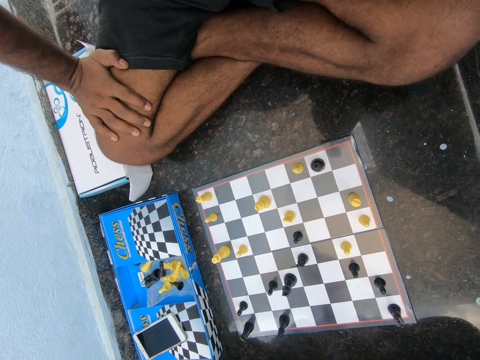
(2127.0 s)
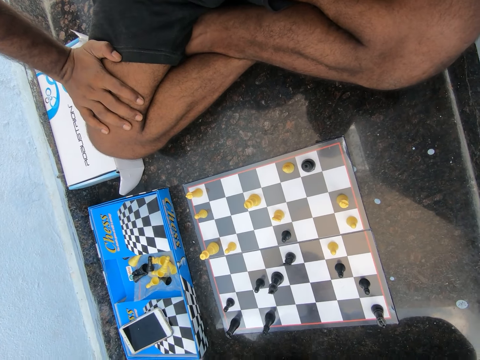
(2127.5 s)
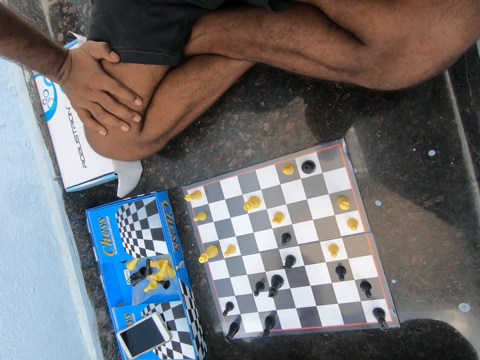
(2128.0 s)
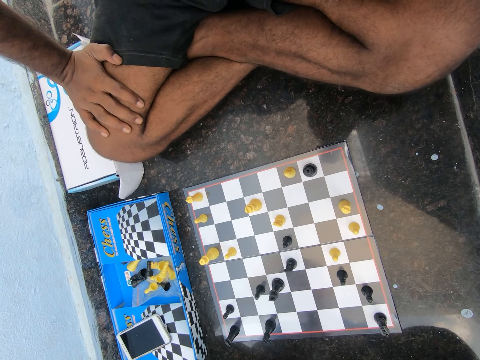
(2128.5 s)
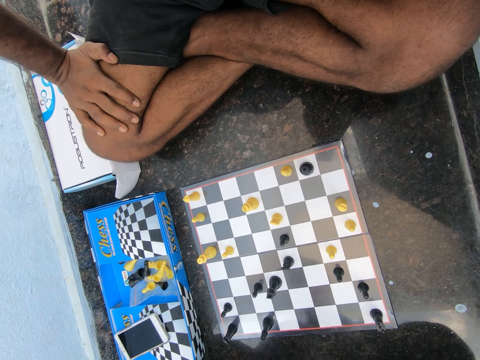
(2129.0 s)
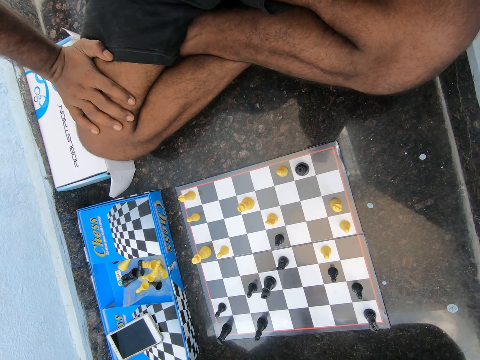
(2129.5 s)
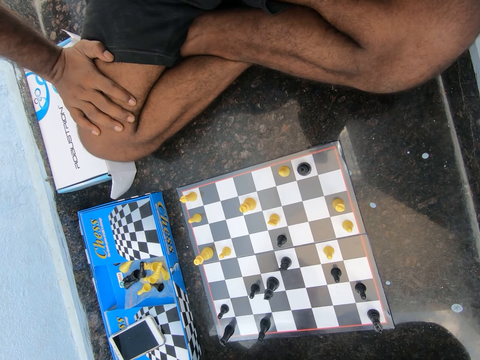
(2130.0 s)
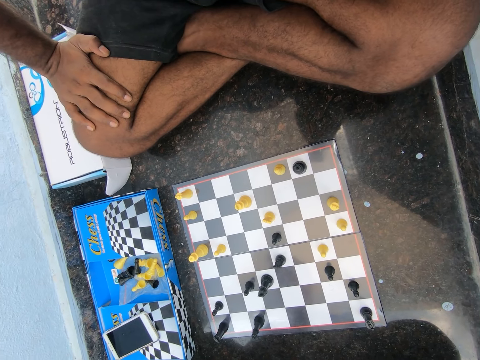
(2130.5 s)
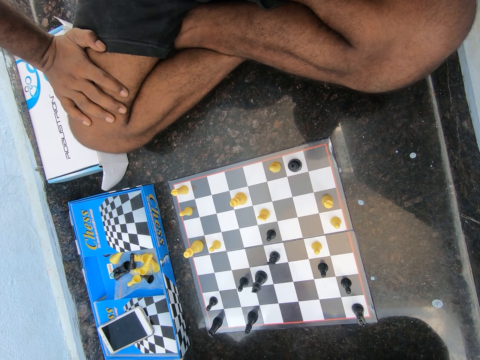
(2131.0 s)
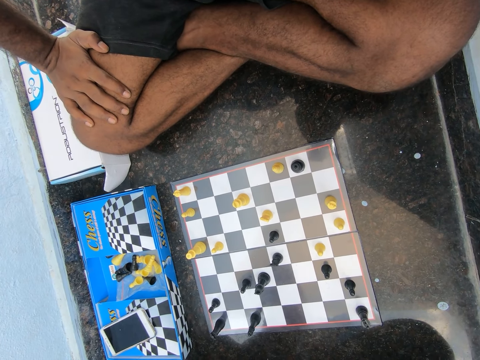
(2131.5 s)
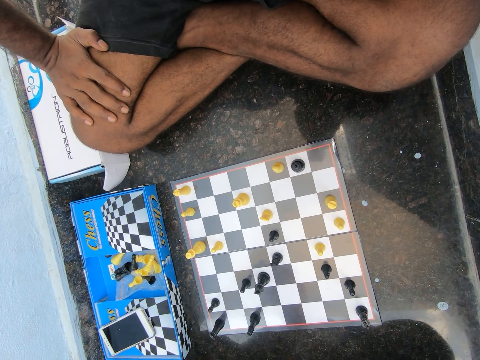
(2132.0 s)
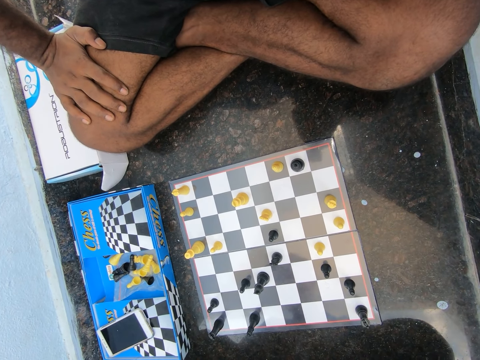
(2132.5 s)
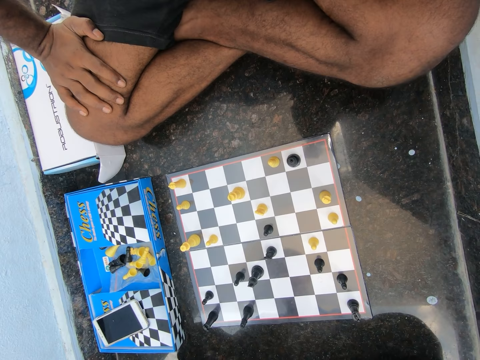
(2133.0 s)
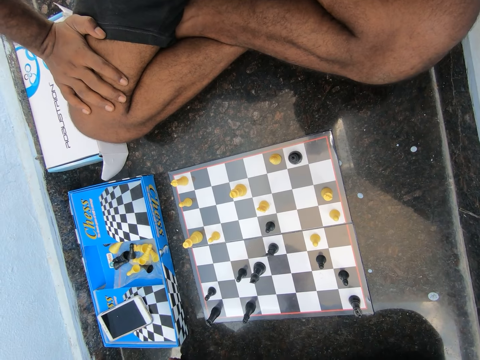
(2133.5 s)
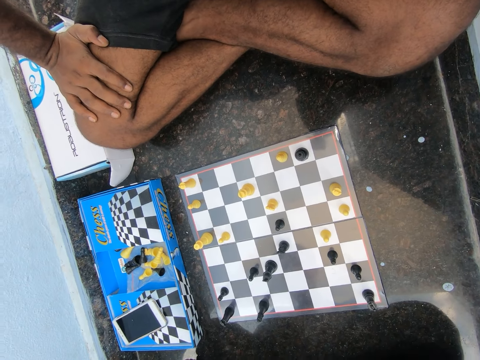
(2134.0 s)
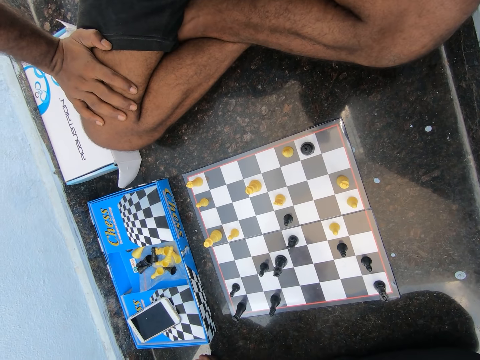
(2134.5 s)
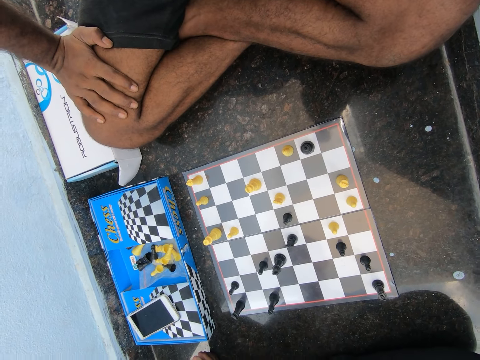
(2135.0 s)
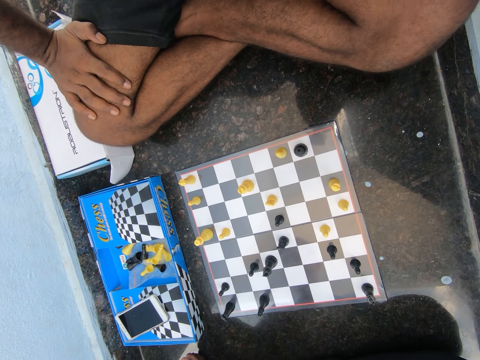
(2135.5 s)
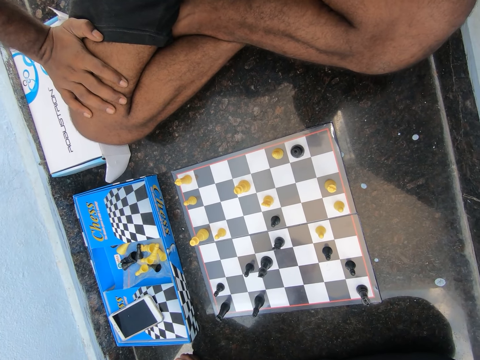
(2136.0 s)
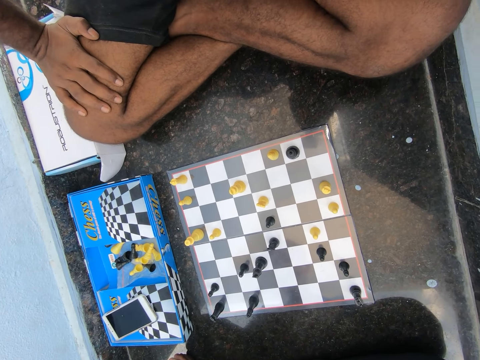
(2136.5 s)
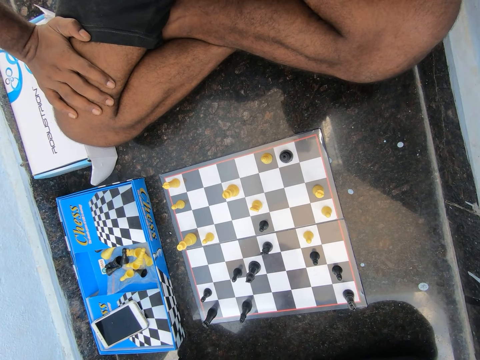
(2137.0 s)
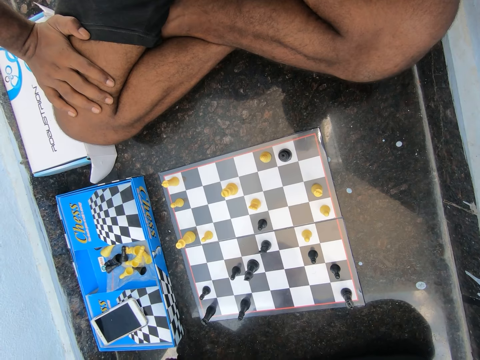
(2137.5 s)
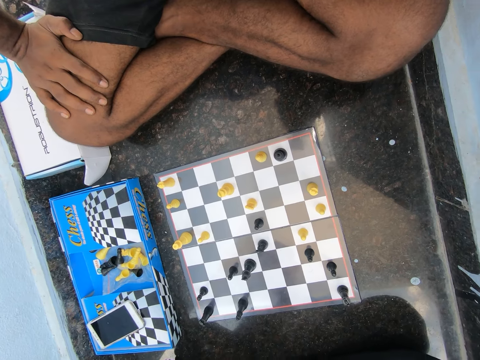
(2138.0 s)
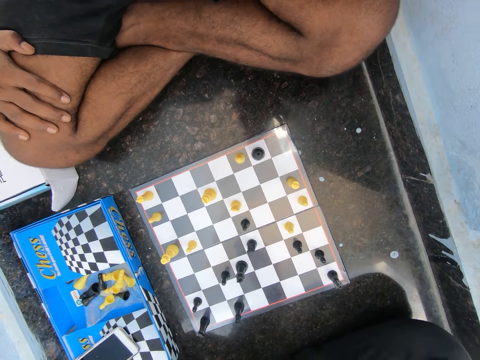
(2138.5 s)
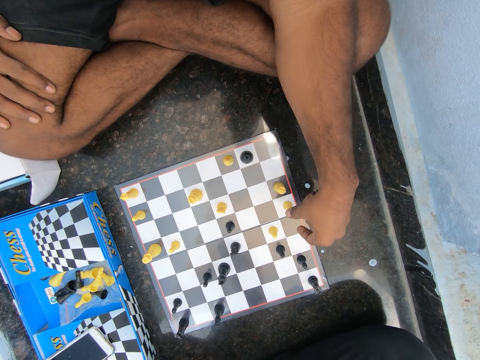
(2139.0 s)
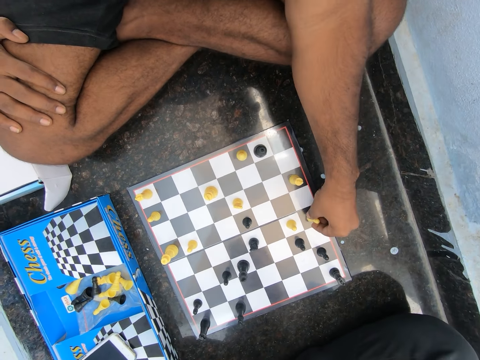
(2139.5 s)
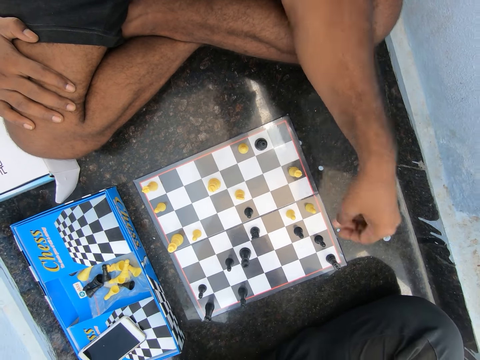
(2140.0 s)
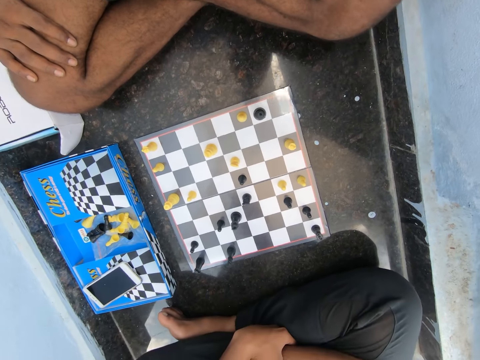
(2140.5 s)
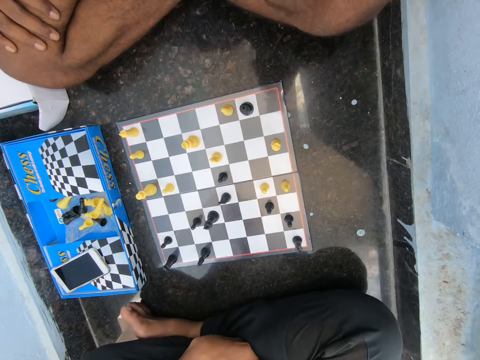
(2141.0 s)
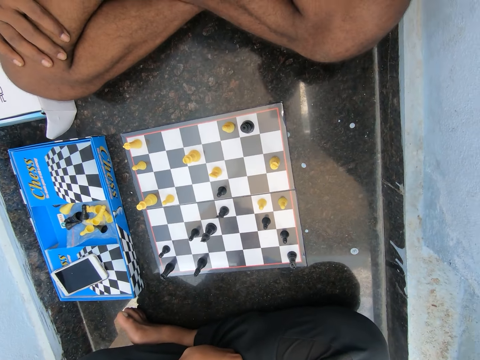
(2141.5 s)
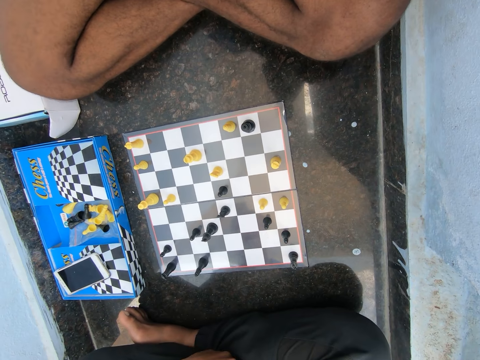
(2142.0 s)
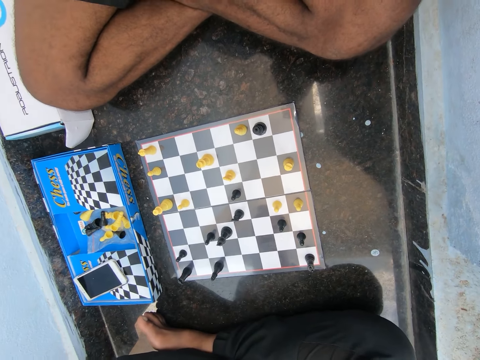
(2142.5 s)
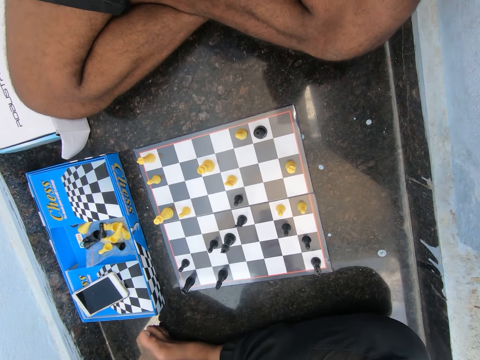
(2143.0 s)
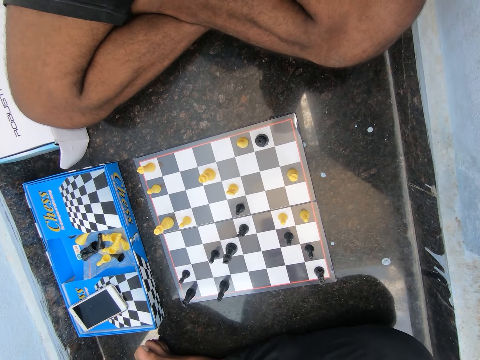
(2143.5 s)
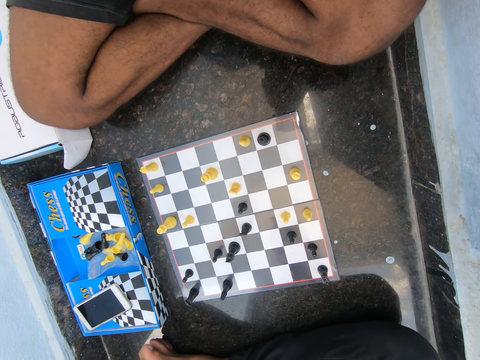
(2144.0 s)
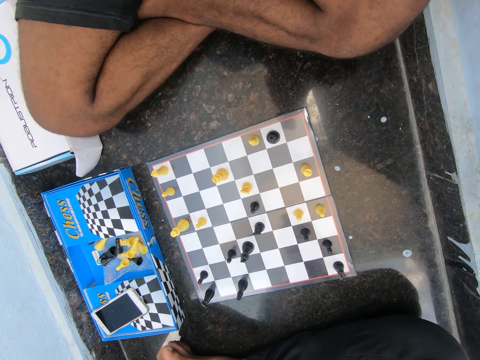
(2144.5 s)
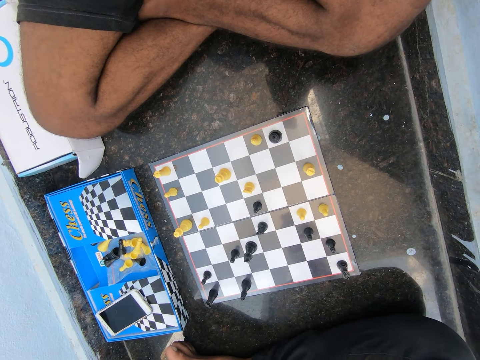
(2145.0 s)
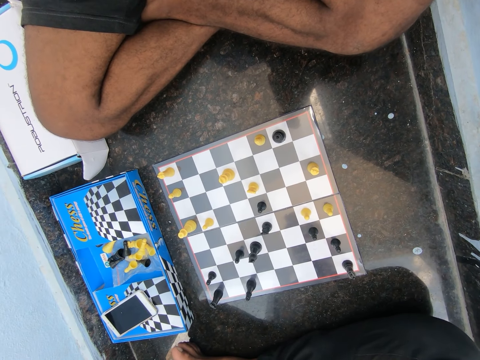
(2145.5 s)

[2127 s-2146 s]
The camera wearer looks at the chess board. A man moves a chess pawn across the chess board. The man plays chess on the floor in the room. The man removes his right hand from his lap. The camera wearer moves his hand backwards. He looks at the chess board.

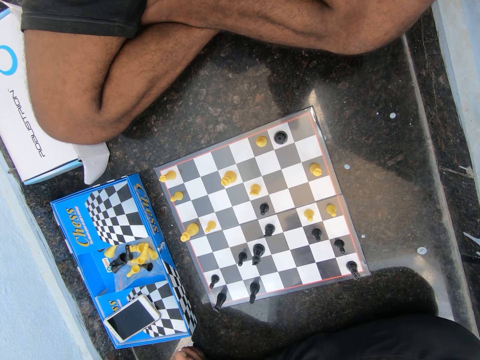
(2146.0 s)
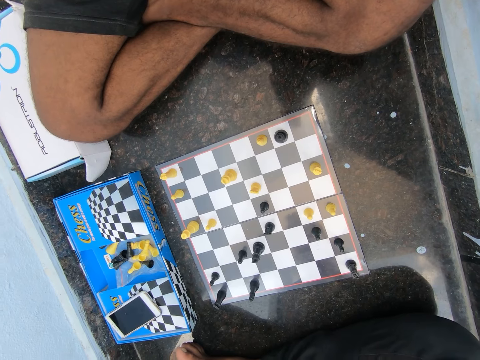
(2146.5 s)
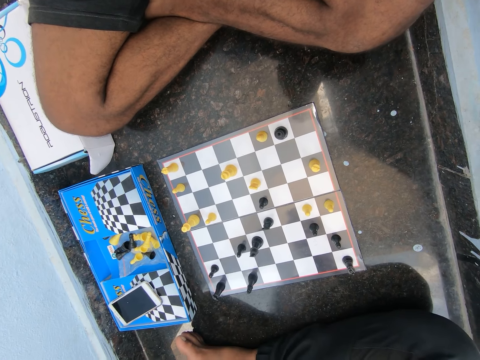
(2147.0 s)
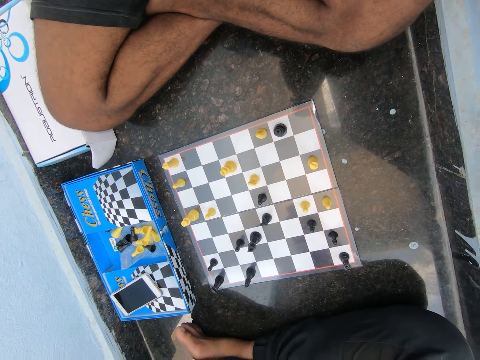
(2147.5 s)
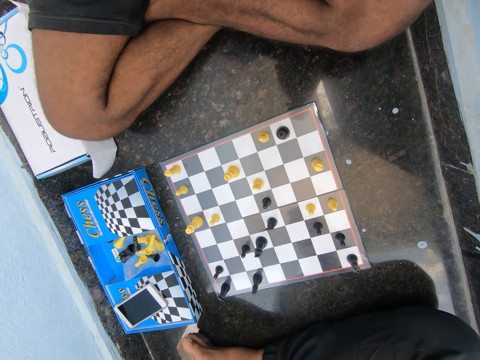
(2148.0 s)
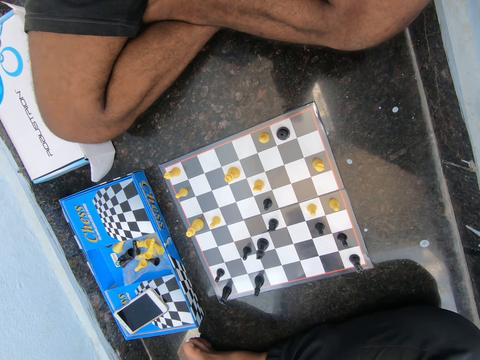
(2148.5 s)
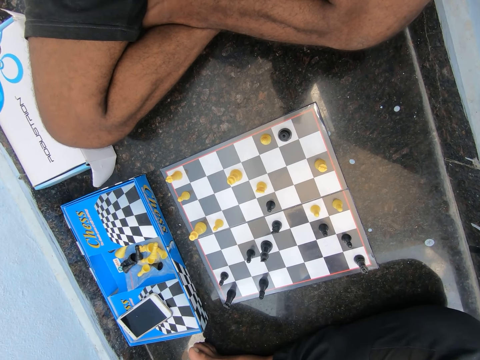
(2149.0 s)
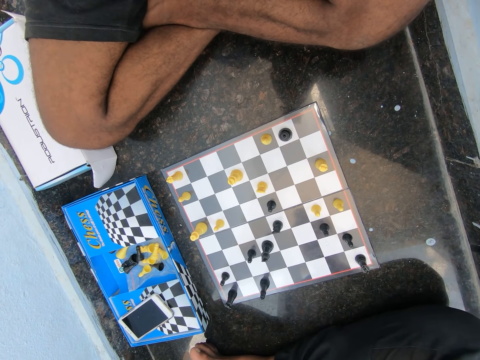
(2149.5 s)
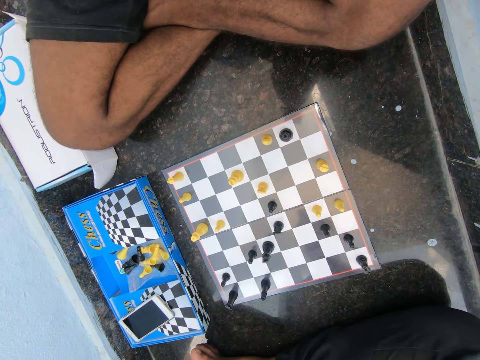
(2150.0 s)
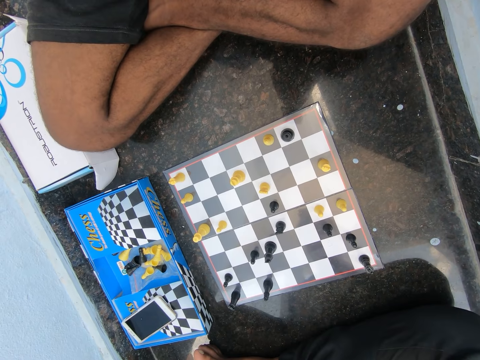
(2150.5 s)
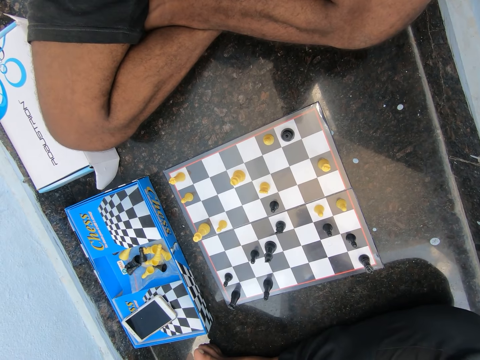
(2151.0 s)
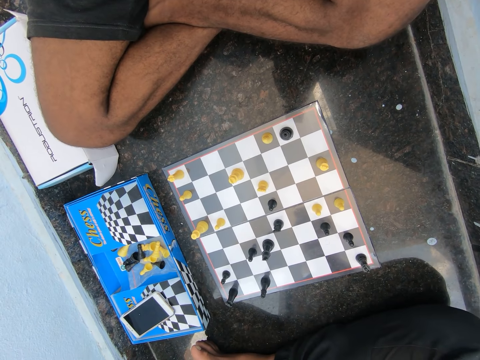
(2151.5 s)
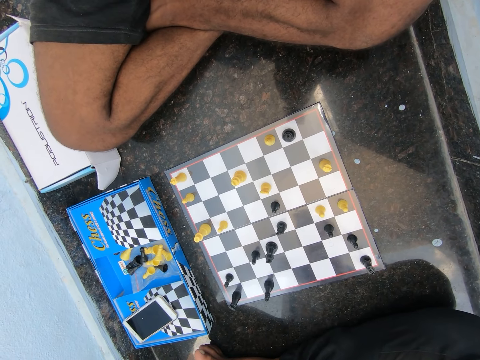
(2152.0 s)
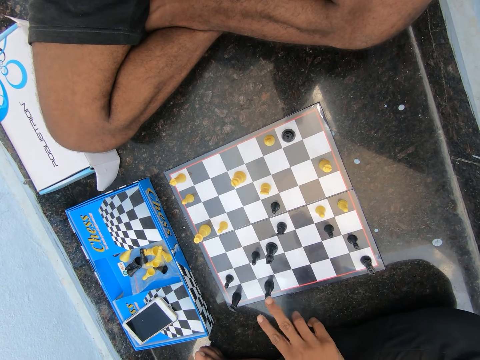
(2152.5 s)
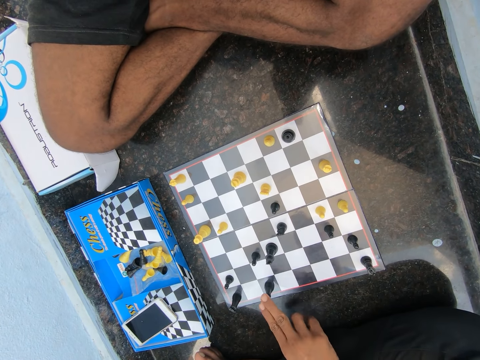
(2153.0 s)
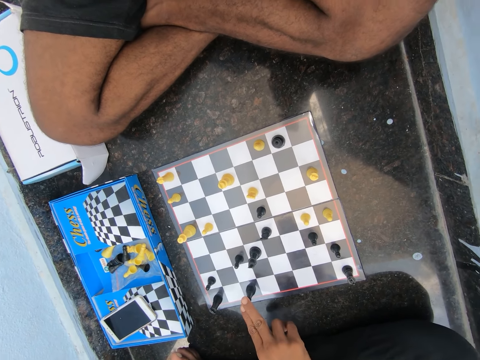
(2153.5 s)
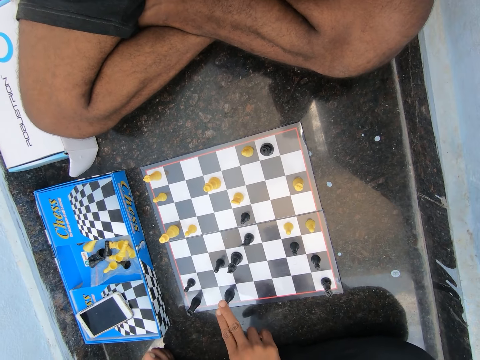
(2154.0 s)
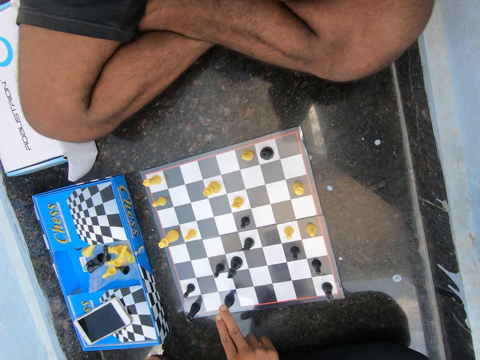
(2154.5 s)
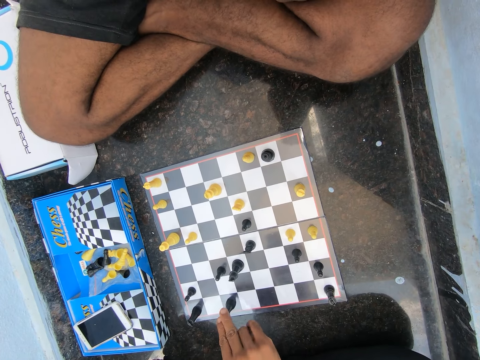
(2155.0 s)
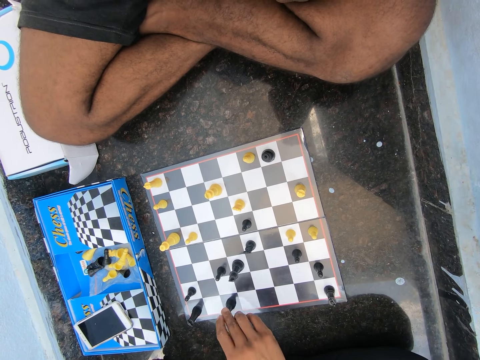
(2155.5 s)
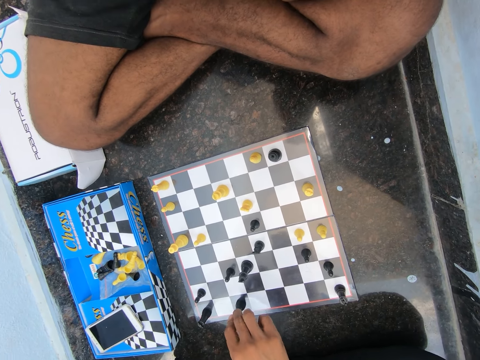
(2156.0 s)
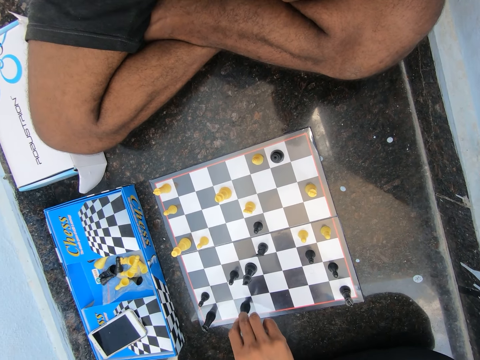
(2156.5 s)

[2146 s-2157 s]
The camera wearer holds a chess pawn.
